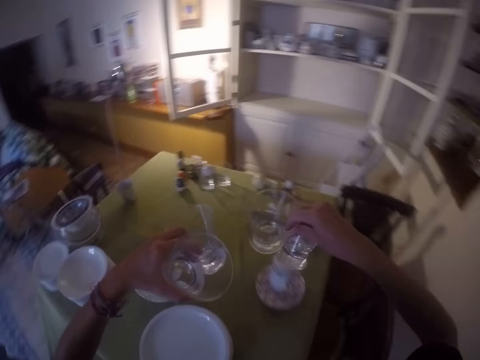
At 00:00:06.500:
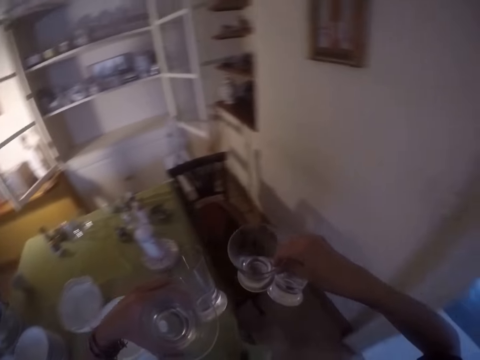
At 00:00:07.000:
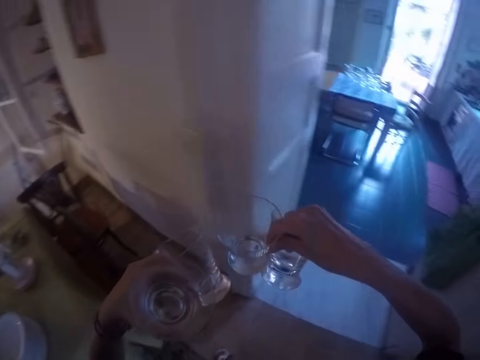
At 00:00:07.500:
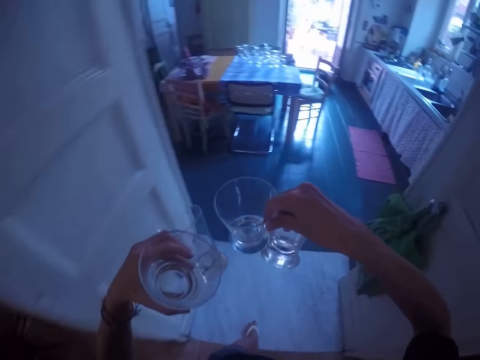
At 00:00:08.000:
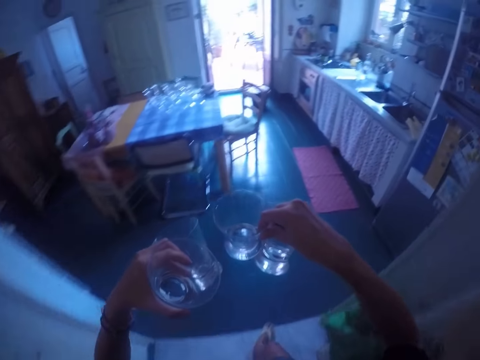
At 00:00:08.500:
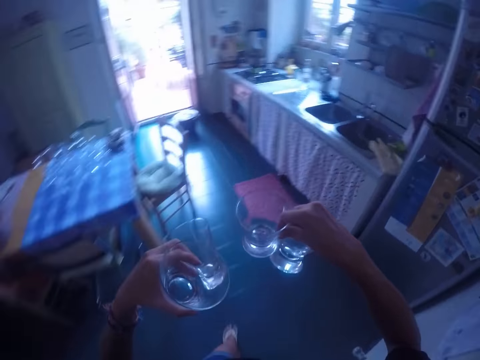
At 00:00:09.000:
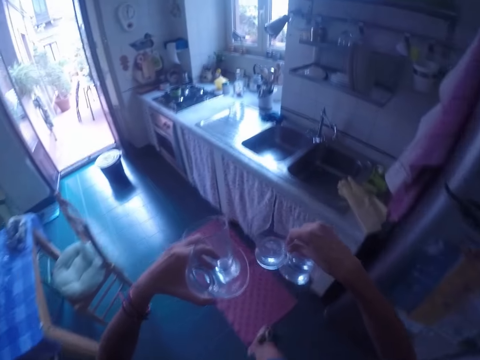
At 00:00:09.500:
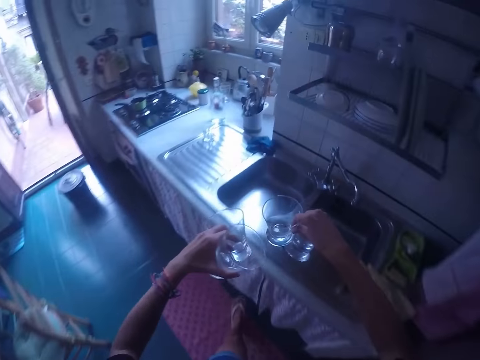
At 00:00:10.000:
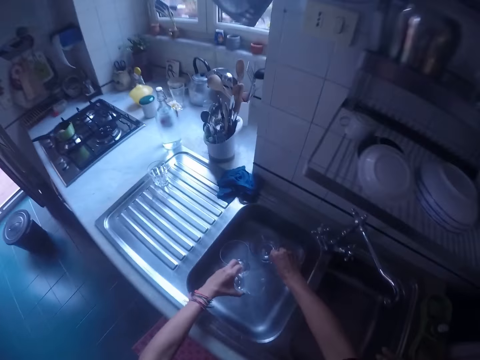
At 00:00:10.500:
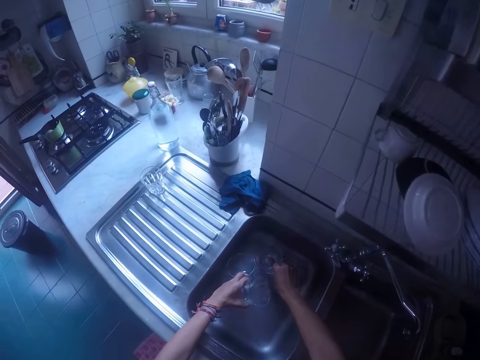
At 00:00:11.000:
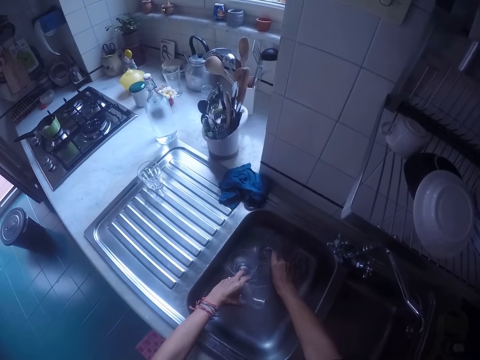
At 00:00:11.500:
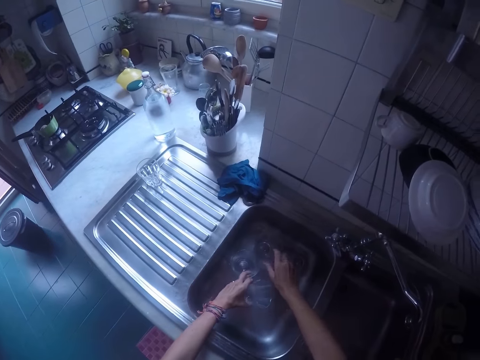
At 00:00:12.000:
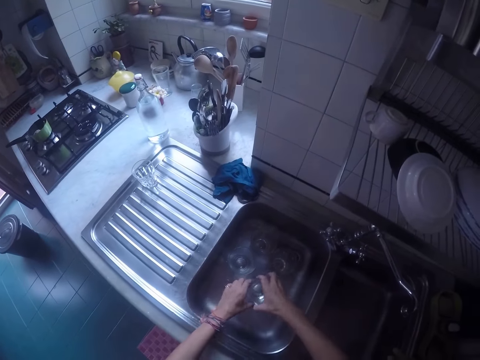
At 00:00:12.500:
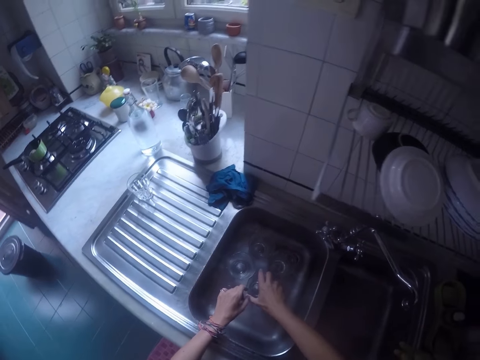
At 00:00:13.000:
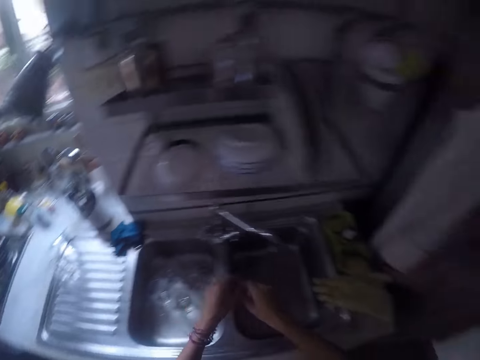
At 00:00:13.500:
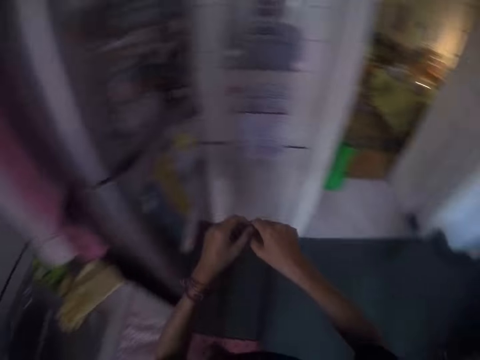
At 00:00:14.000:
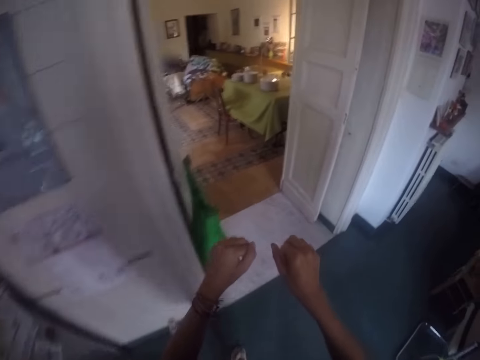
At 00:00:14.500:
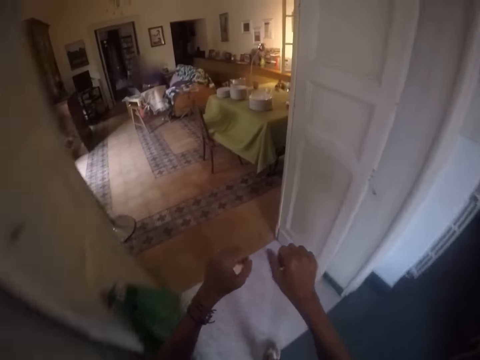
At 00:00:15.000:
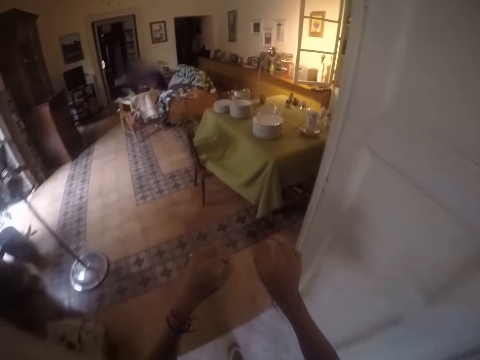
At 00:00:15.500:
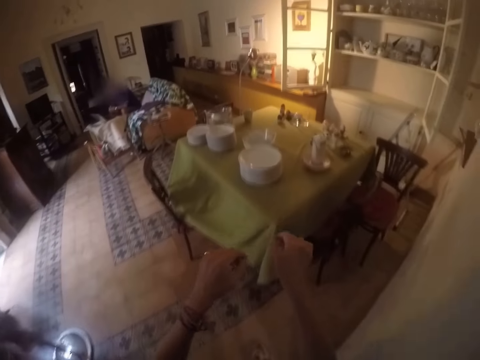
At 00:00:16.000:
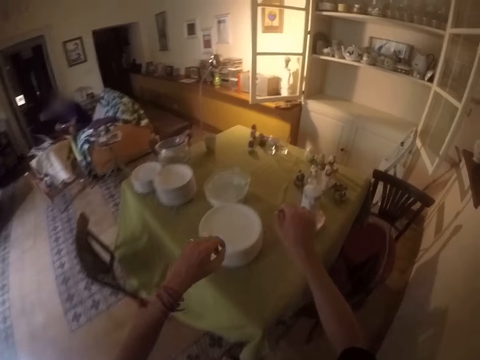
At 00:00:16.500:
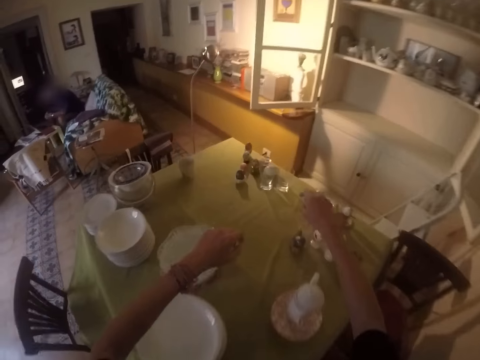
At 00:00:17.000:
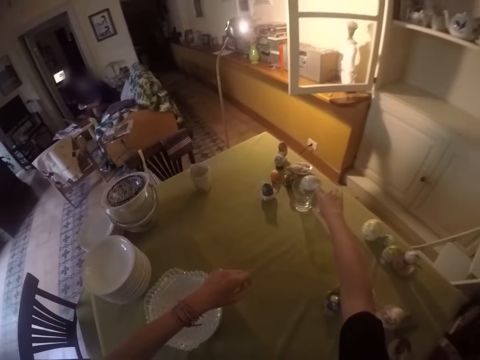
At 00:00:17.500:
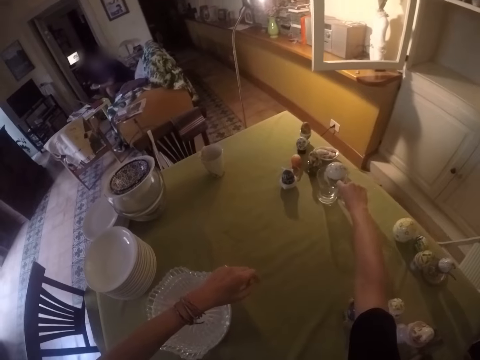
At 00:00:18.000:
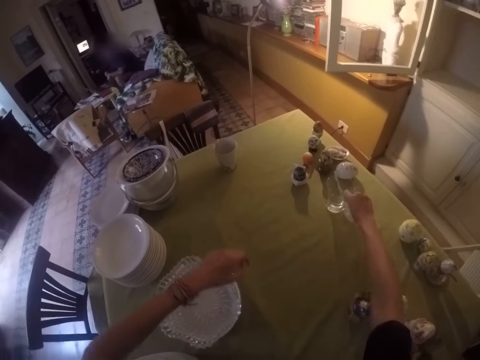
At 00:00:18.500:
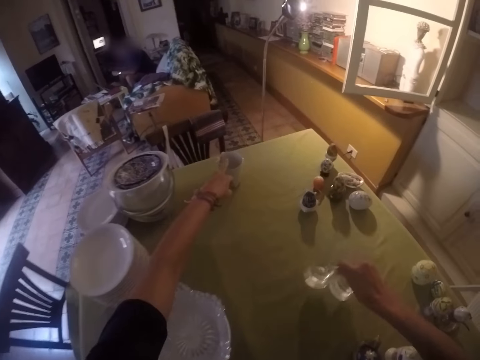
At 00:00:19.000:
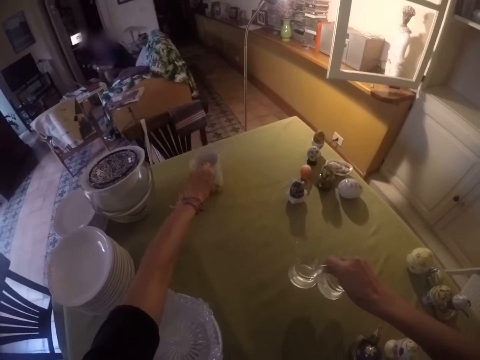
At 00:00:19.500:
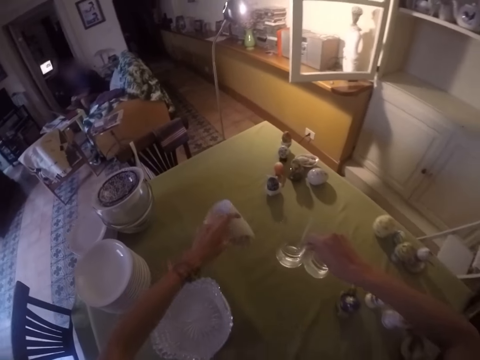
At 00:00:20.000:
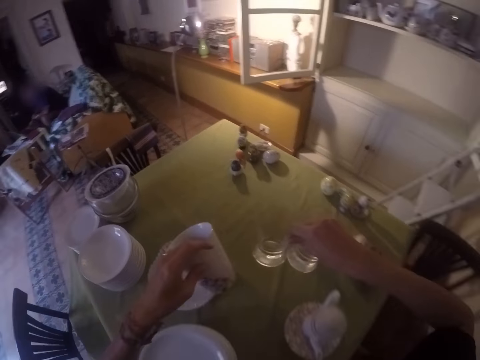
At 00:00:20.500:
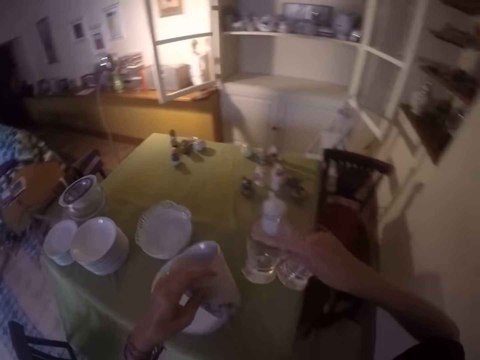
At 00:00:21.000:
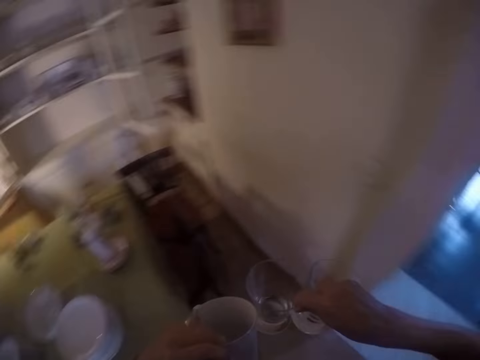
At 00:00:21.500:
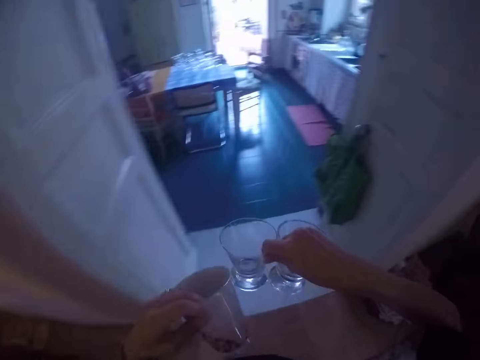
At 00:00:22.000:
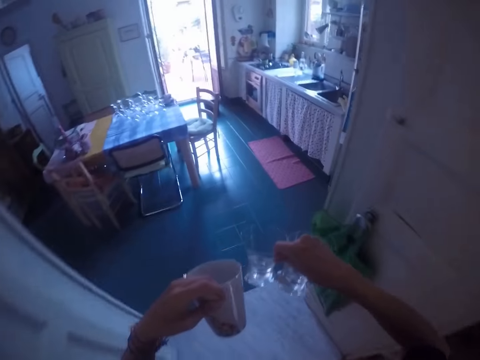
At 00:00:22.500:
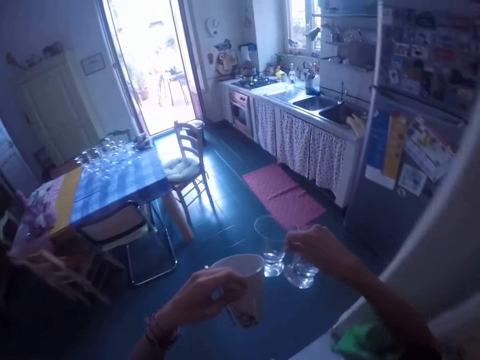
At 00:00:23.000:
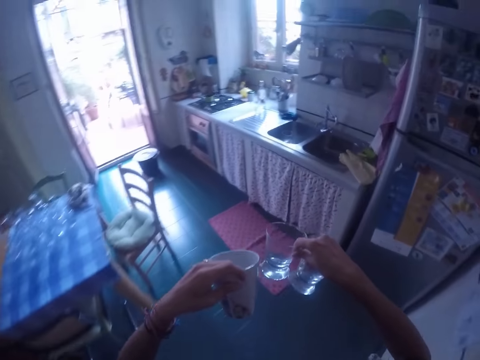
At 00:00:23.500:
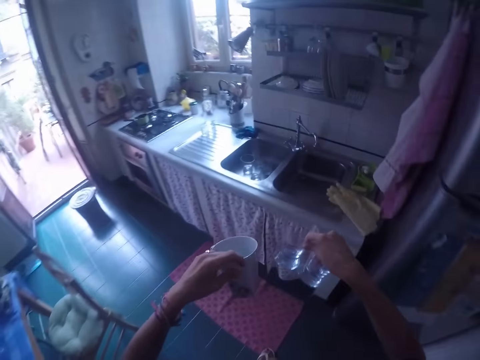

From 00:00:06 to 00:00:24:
The camera wearer walks around the room. They are carrying glasses to the sink. They put the glasses inside the sink. They walk around the room. They pick the glasses on a table. They have picked up a cup to the sink with the other glasses. They walk around the room.

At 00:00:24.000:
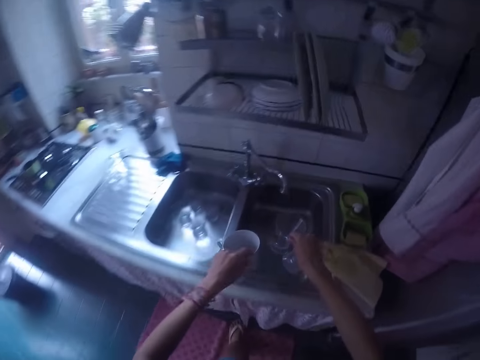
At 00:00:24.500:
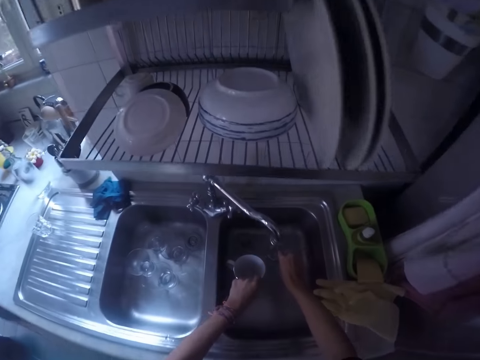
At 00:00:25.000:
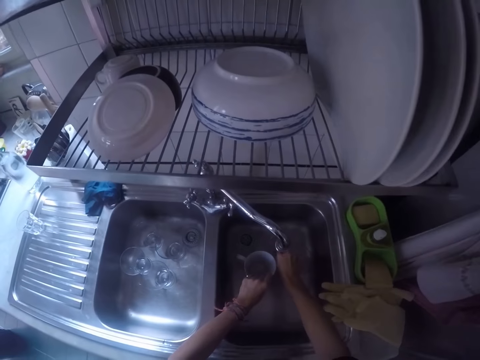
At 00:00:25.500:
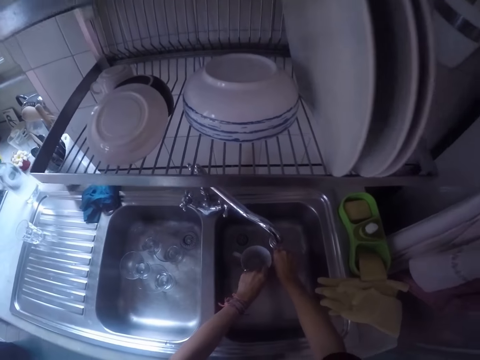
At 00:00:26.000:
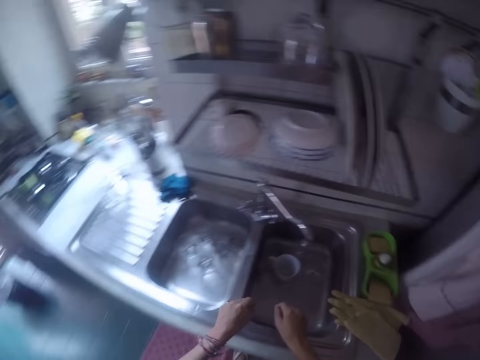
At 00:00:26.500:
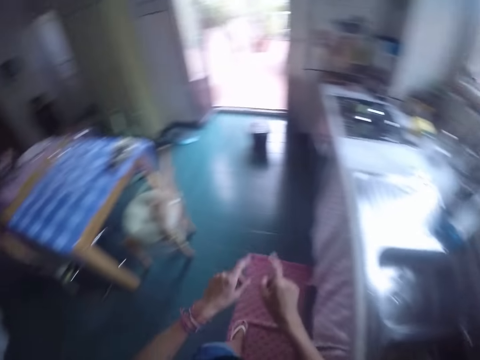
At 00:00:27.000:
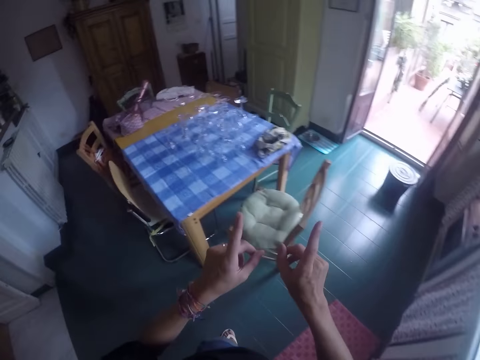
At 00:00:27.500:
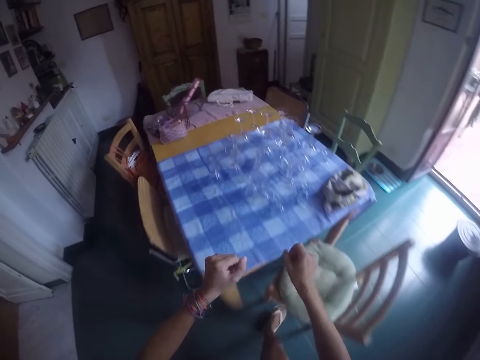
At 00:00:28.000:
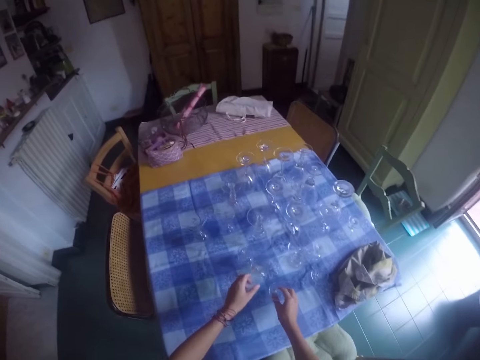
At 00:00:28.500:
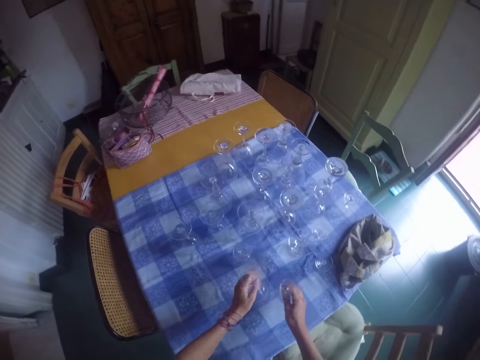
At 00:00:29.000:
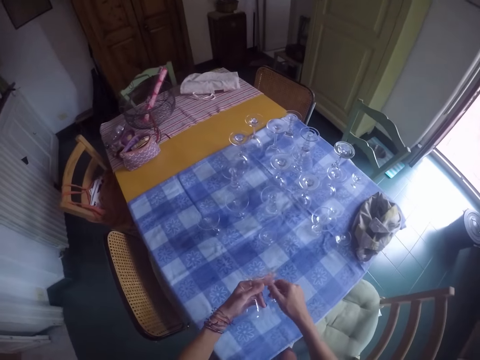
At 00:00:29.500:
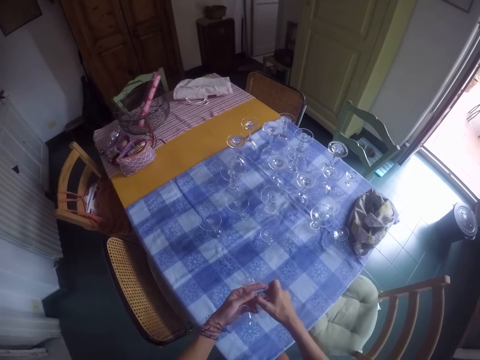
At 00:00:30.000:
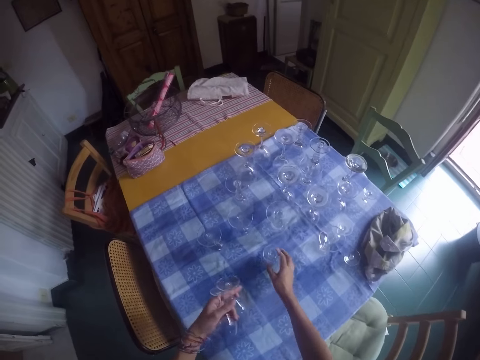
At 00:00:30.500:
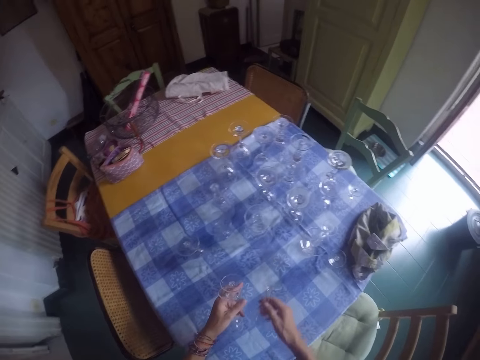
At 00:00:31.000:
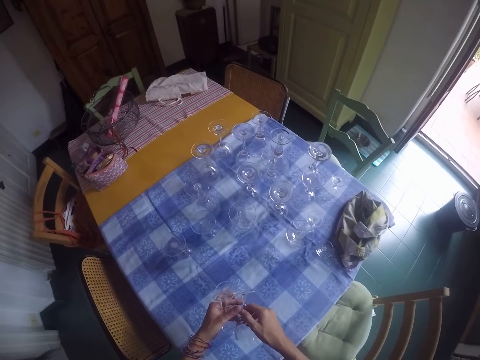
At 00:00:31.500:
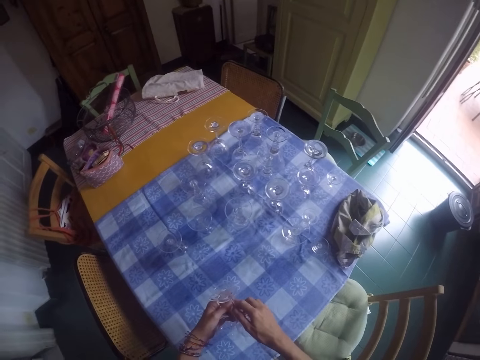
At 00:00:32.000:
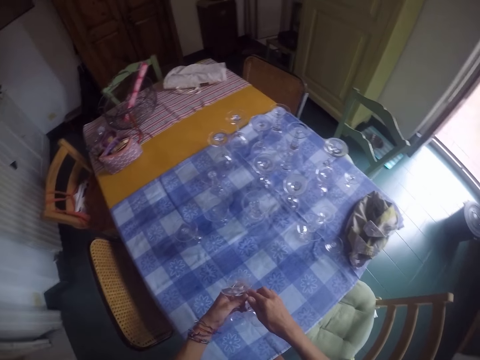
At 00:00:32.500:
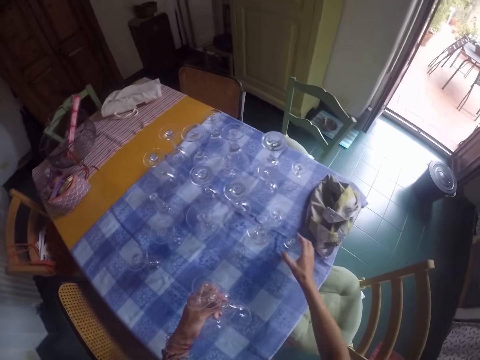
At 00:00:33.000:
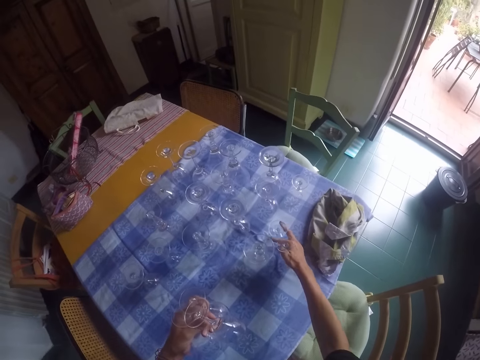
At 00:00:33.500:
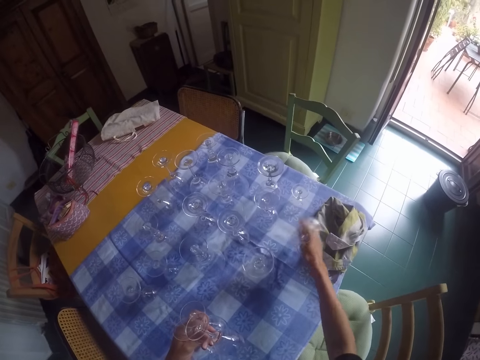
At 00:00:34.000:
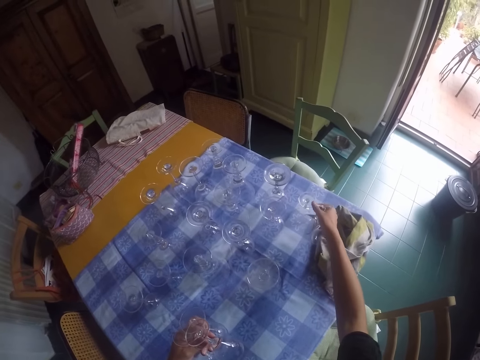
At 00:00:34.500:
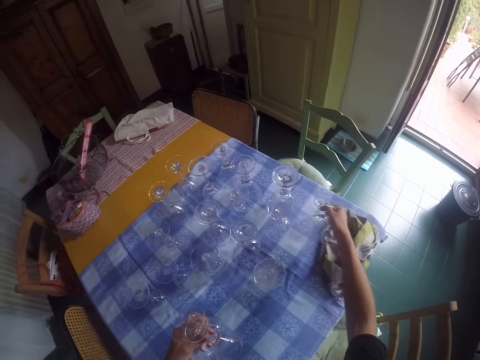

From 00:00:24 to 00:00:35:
The camera wearer puts the glasses inside a sink. They pick the glasses from a table.
